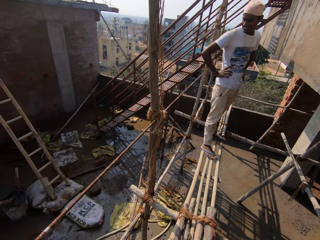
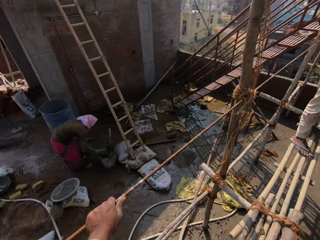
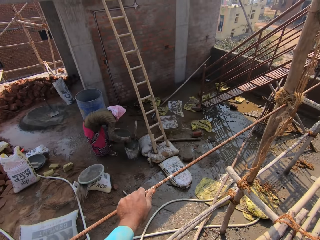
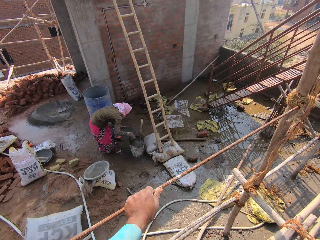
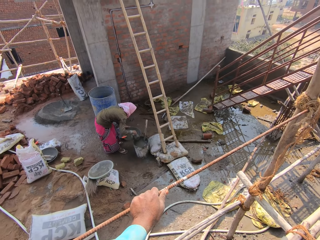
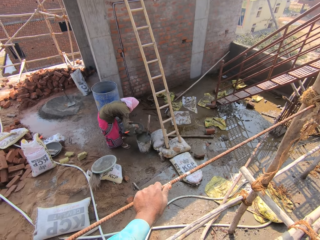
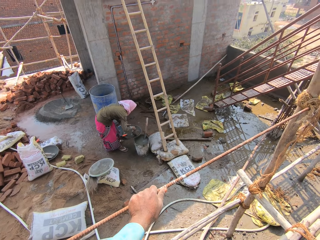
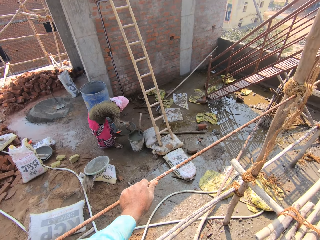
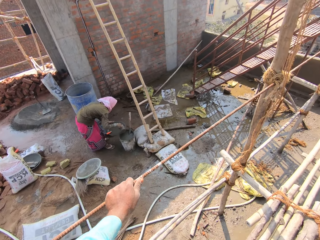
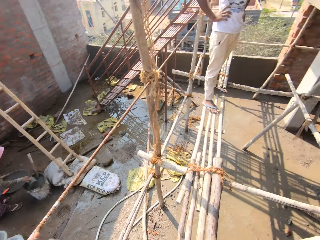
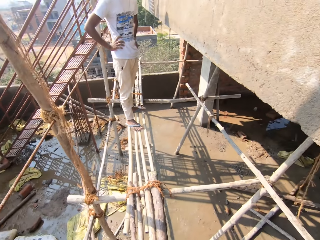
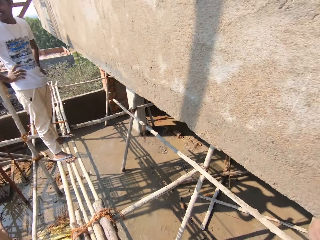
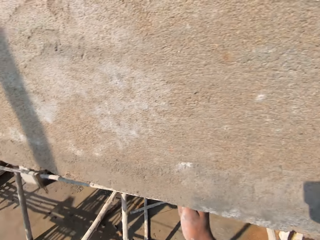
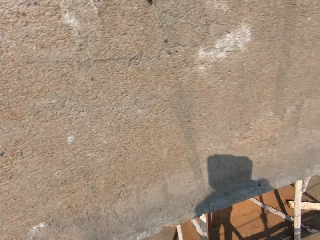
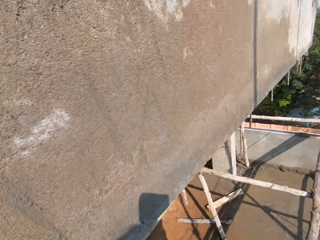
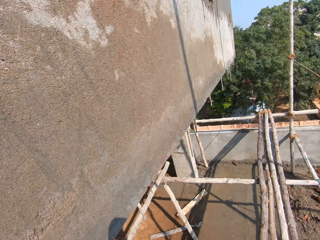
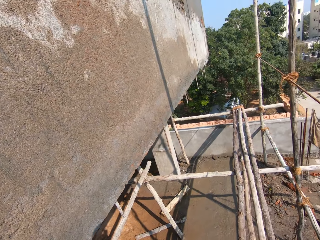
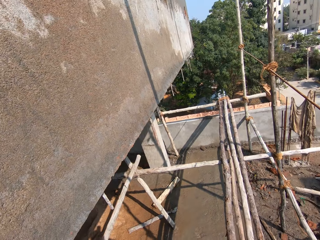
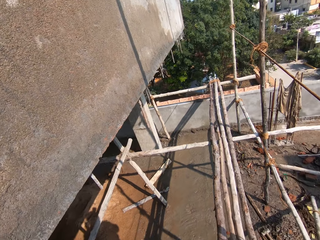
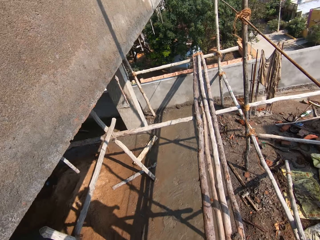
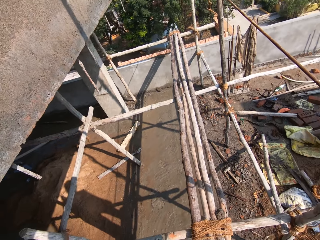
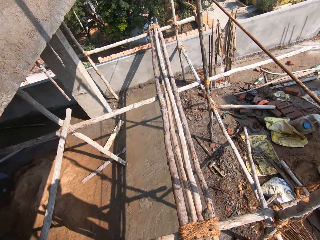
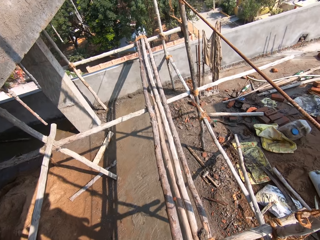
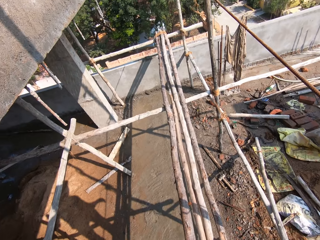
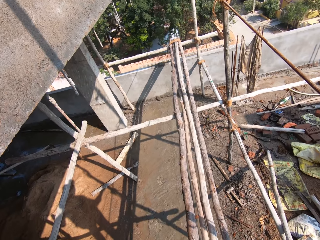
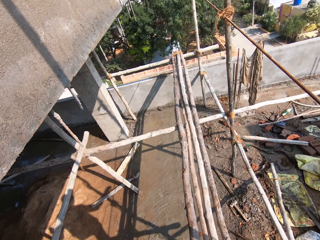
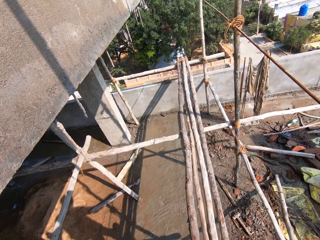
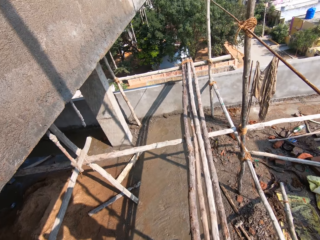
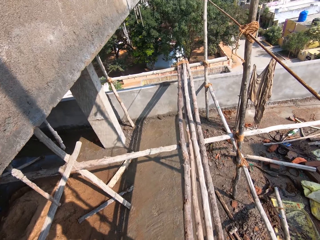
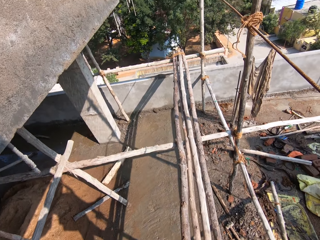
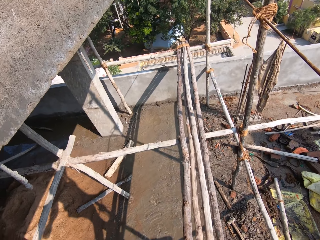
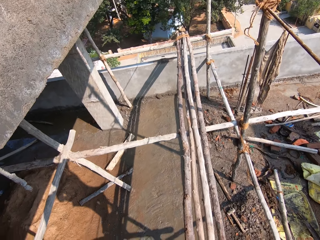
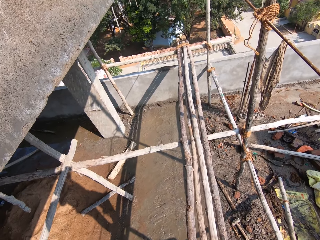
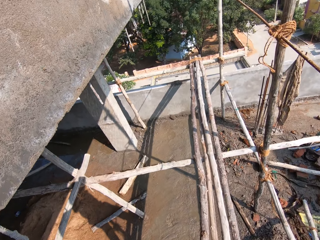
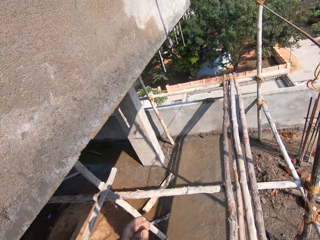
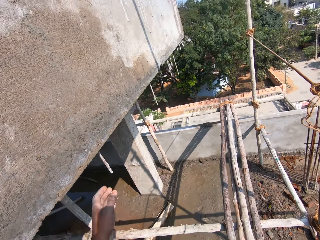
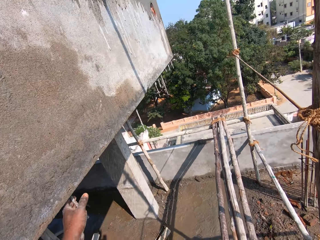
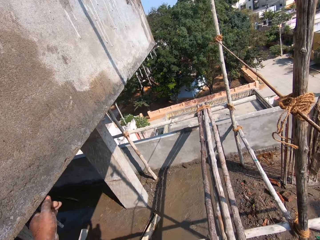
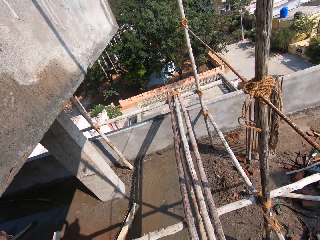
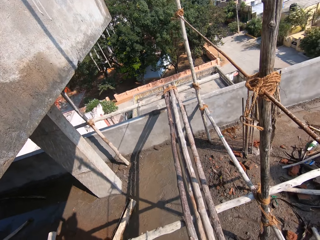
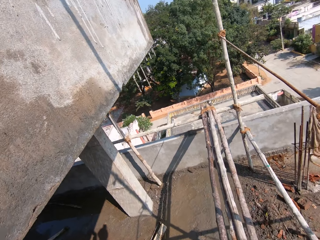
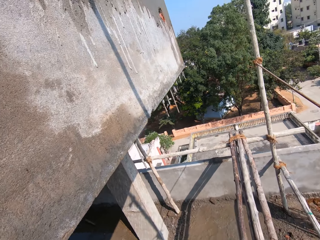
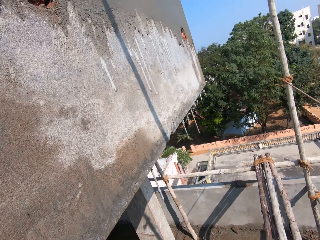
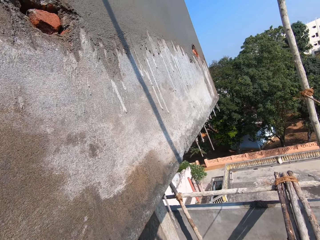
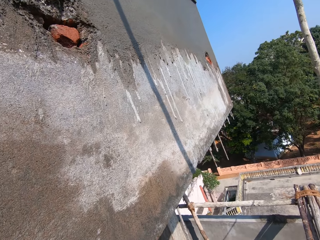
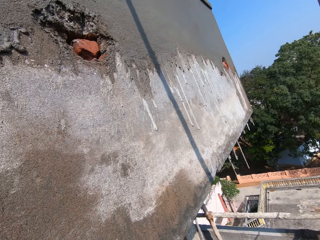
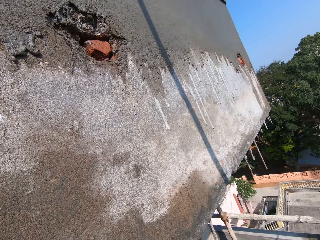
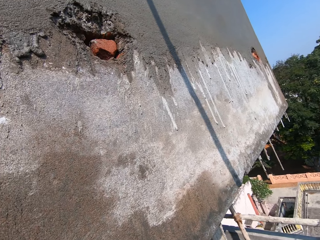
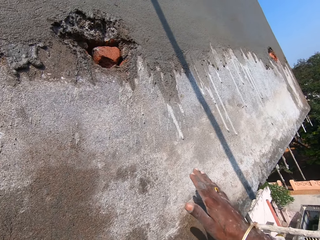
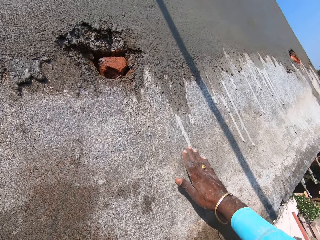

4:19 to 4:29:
The camera wearer walks on a scaffolding.

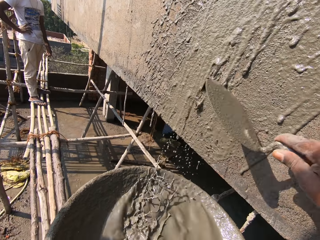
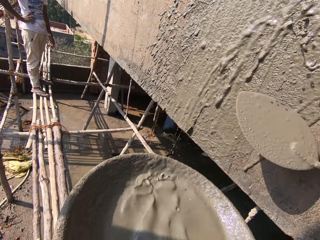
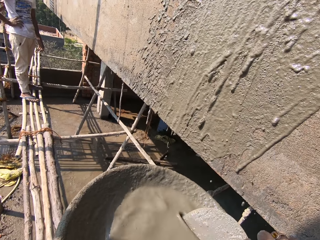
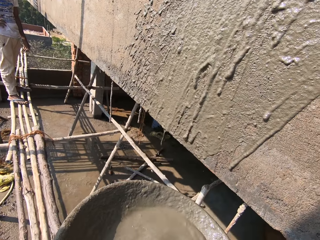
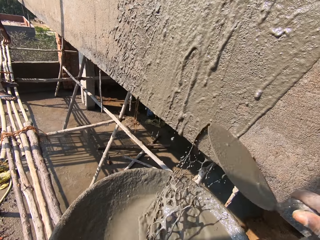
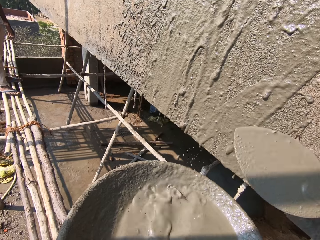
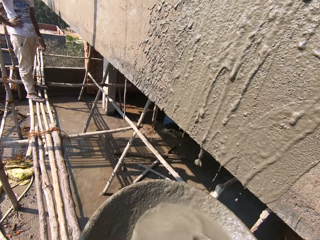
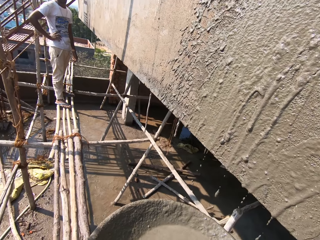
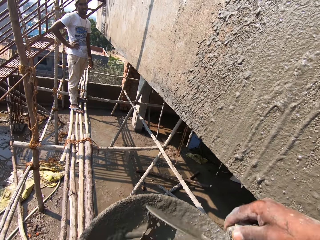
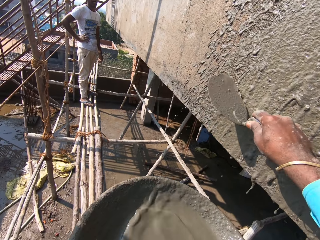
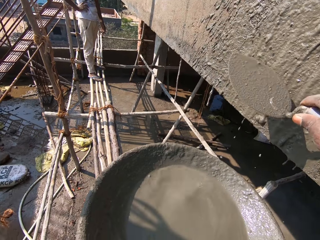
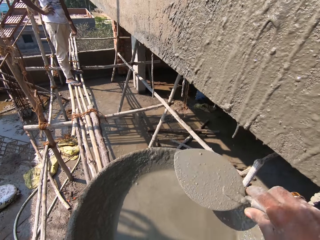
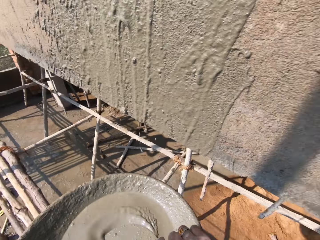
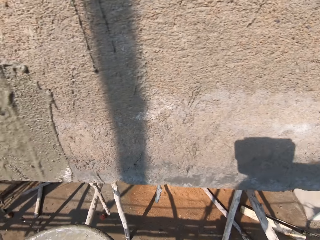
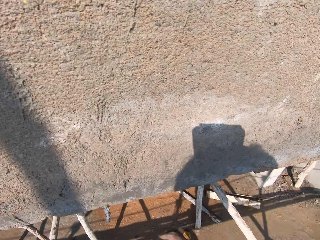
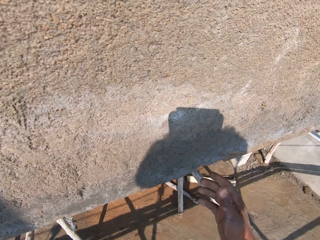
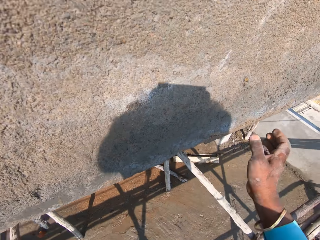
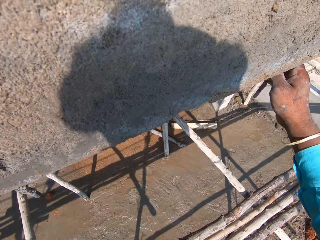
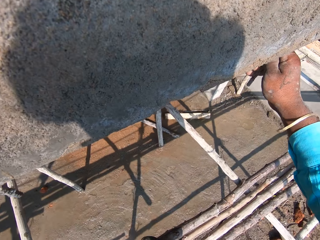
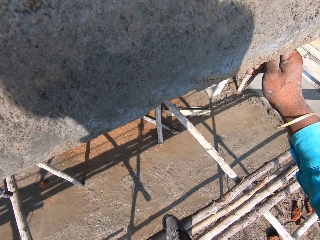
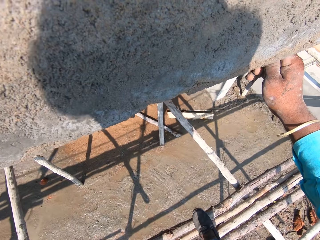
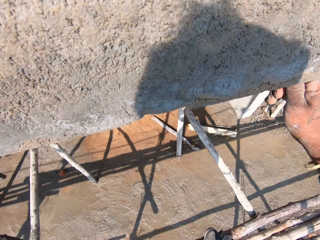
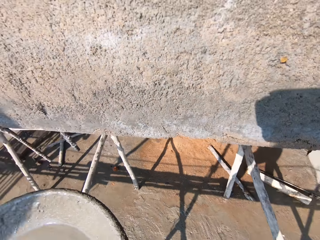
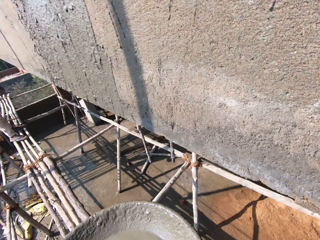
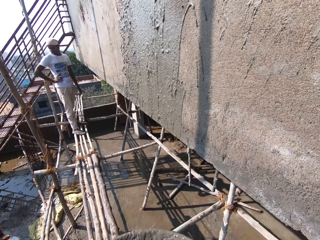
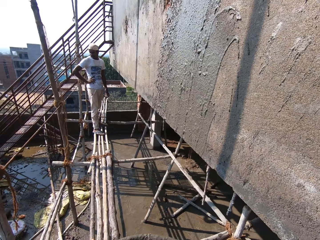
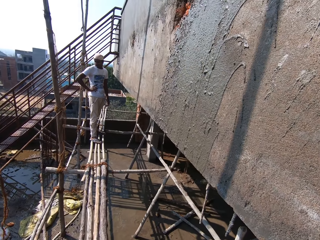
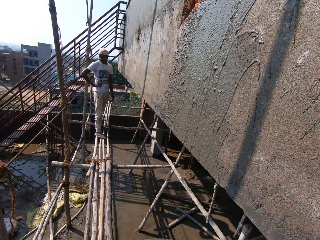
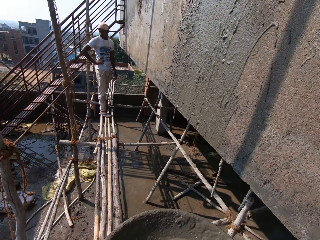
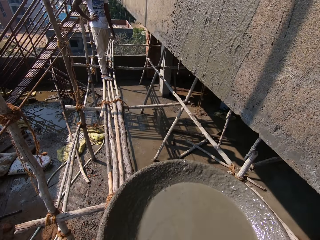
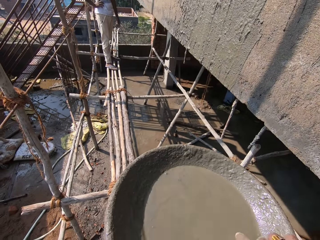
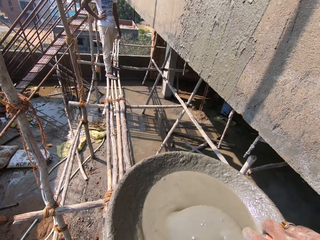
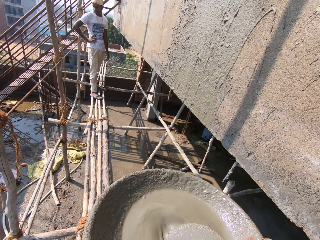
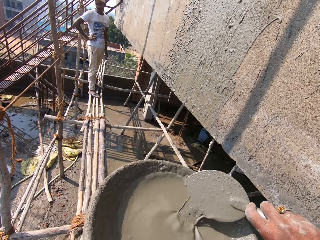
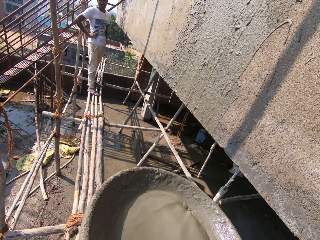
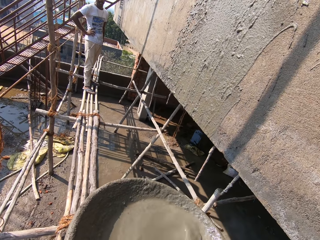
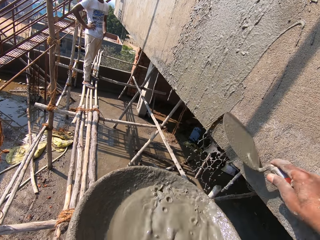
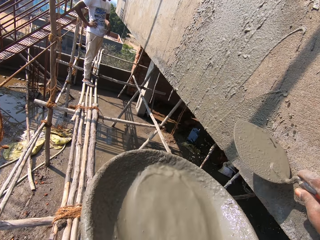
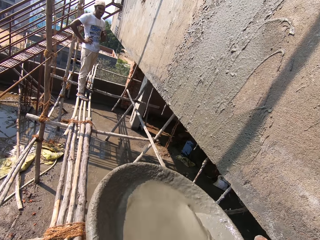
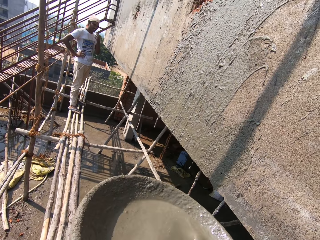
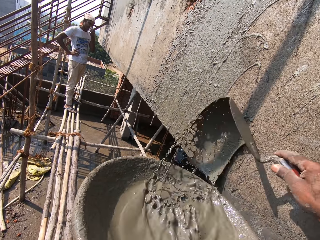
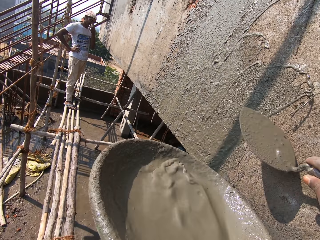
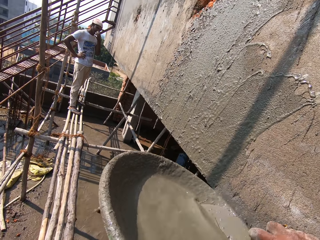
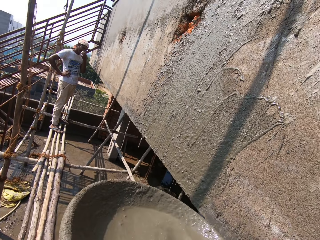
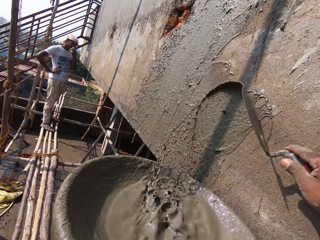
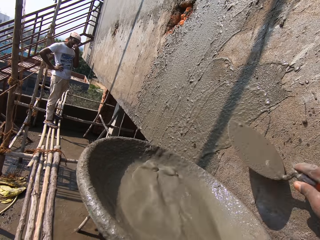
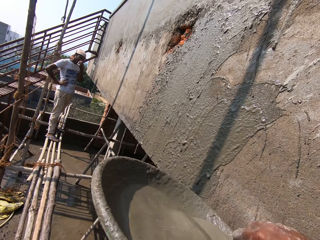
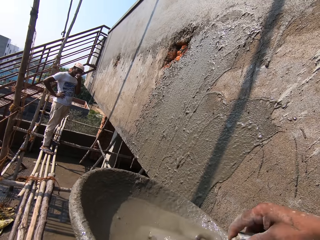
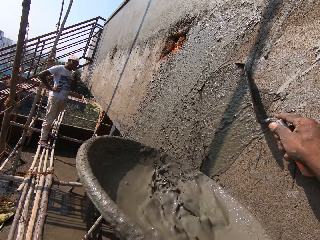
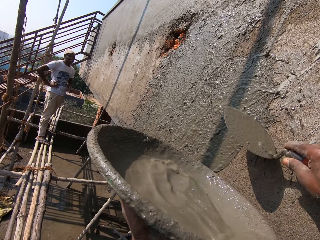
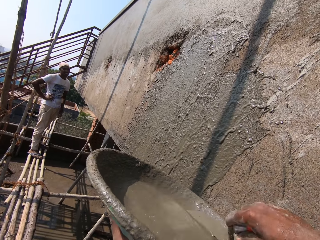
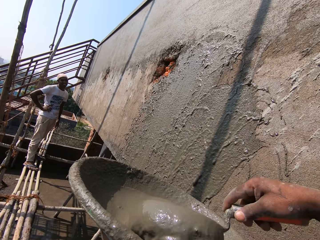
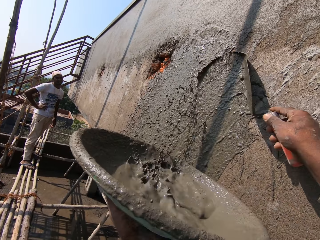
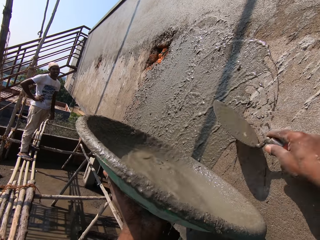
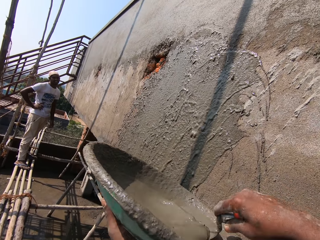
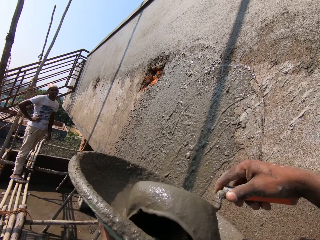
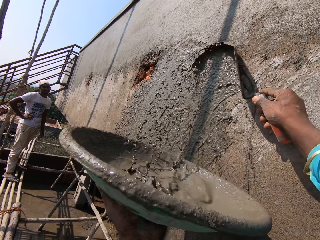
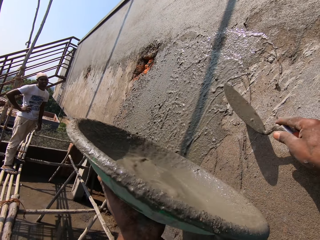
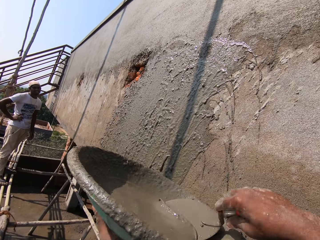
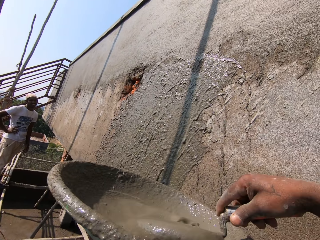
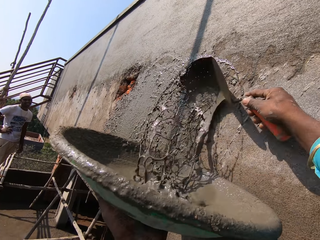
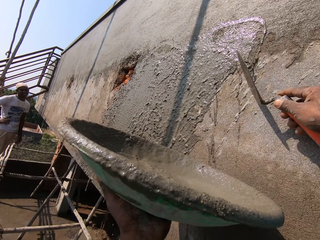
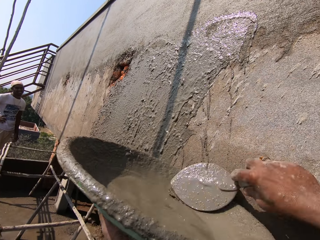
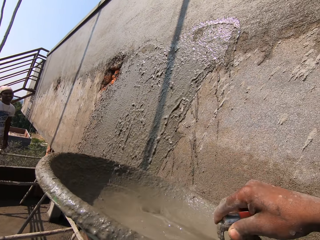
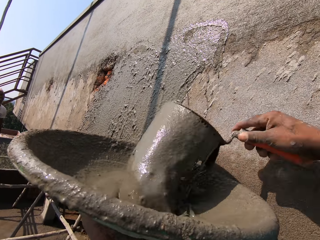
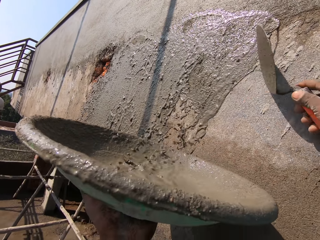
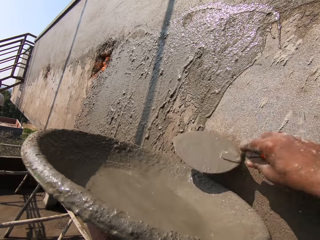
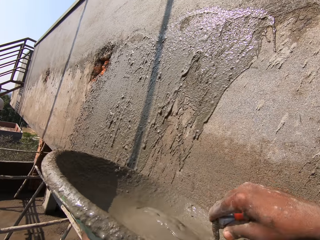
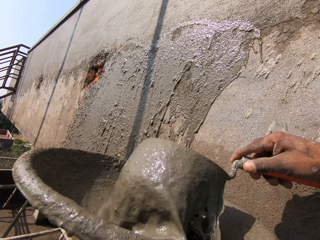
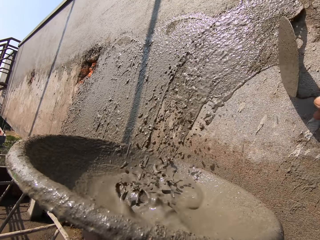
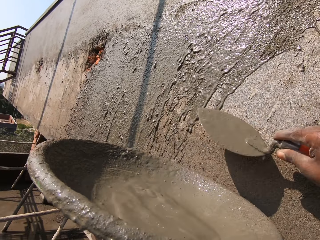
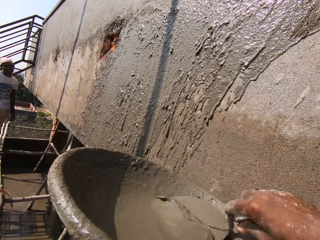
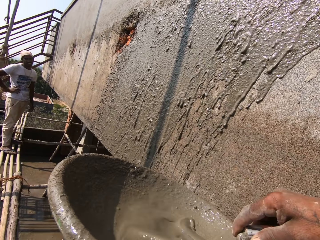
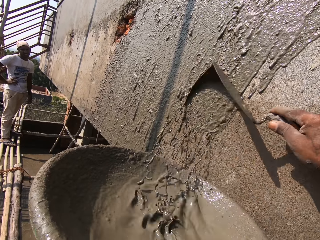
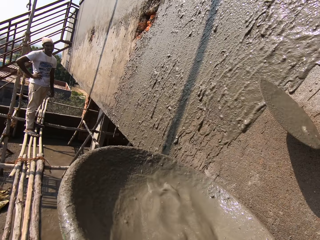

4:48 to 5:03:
The camera wearer interacts with a man on the scaffolding. He turns around. He holds a metal on a decking with his right hand. He turns around again. He picks up the trowel. He scoops concrete from the pan in his left hand on the wall with the brick trowel in his right hand. He pours cement on the wall.
